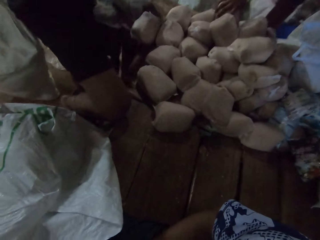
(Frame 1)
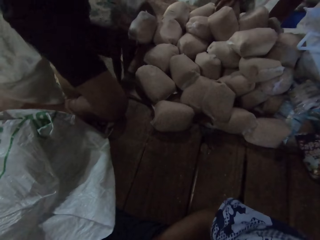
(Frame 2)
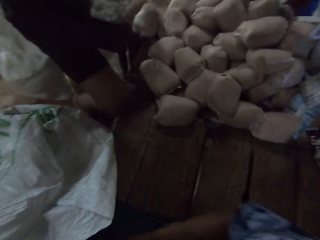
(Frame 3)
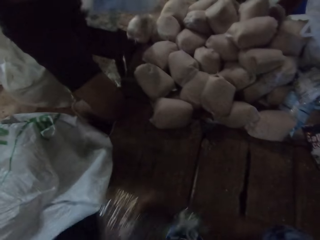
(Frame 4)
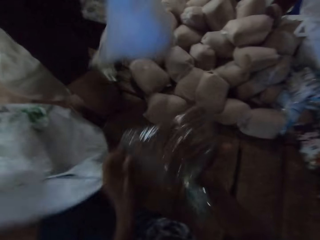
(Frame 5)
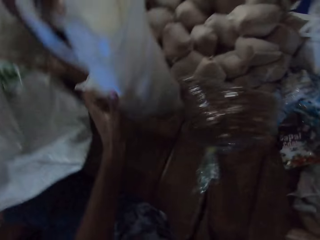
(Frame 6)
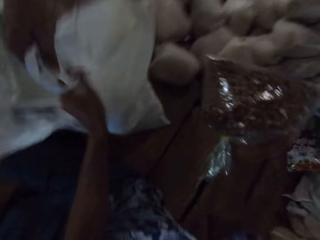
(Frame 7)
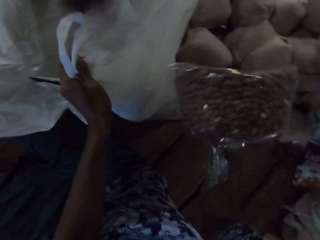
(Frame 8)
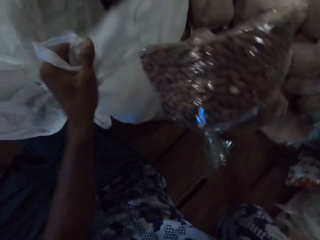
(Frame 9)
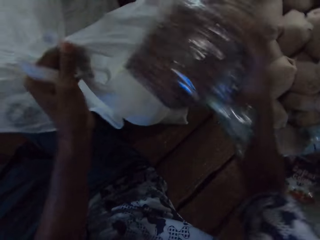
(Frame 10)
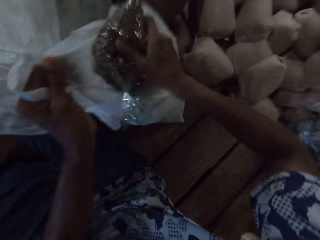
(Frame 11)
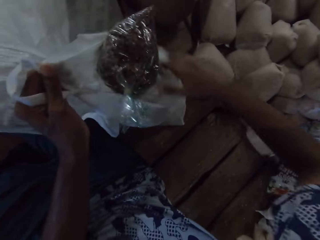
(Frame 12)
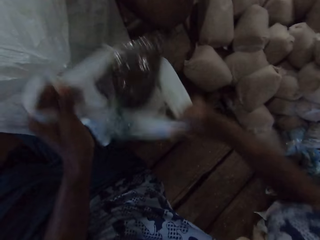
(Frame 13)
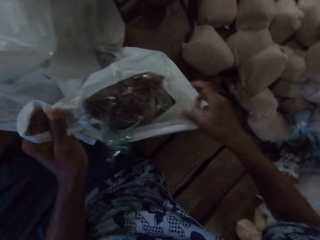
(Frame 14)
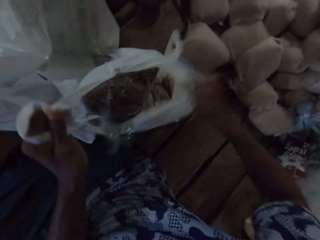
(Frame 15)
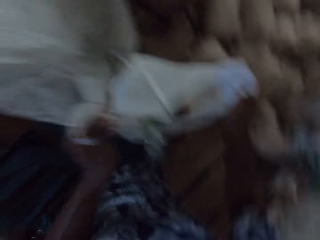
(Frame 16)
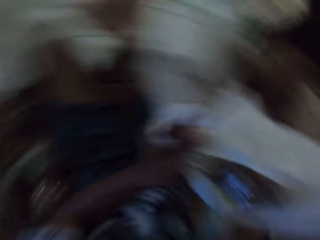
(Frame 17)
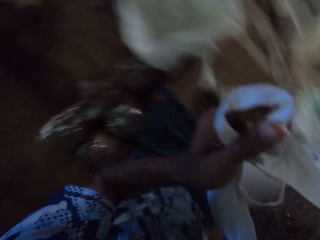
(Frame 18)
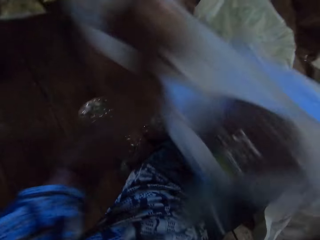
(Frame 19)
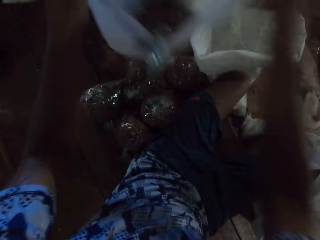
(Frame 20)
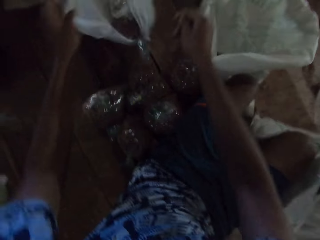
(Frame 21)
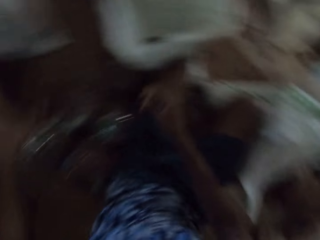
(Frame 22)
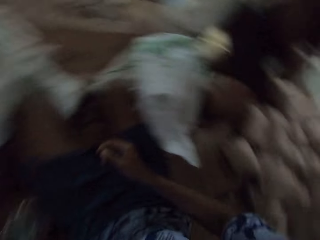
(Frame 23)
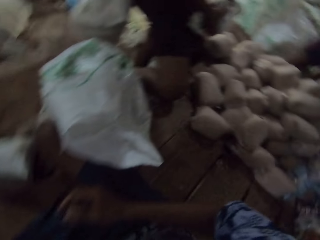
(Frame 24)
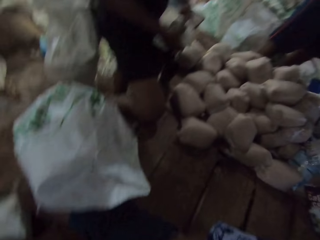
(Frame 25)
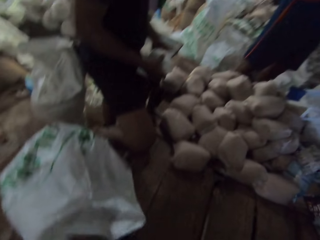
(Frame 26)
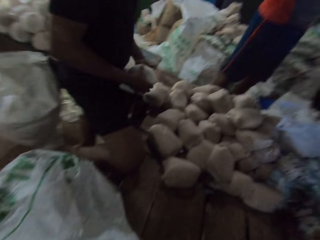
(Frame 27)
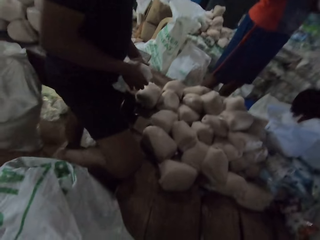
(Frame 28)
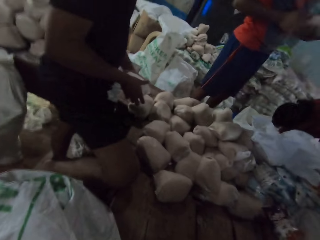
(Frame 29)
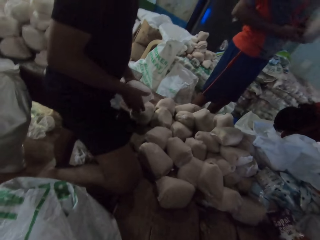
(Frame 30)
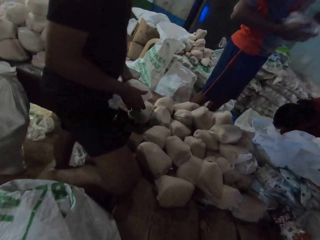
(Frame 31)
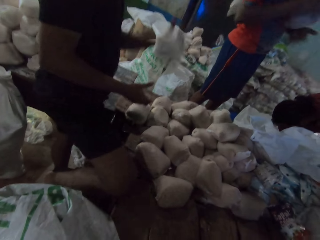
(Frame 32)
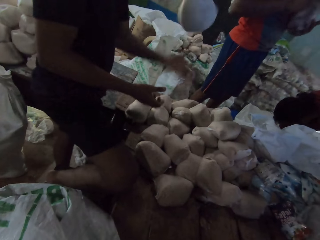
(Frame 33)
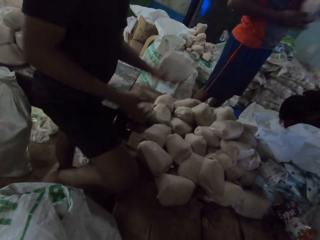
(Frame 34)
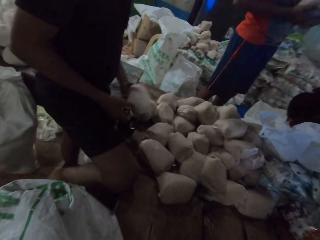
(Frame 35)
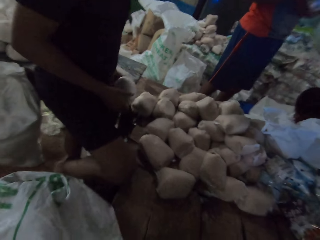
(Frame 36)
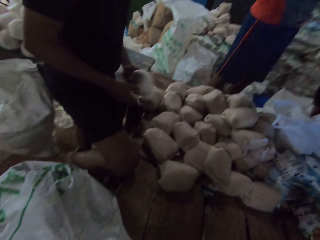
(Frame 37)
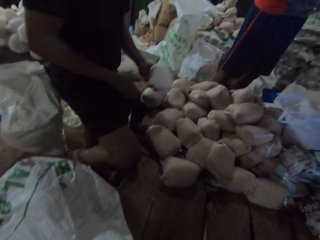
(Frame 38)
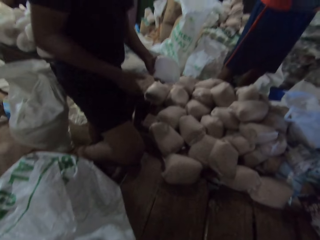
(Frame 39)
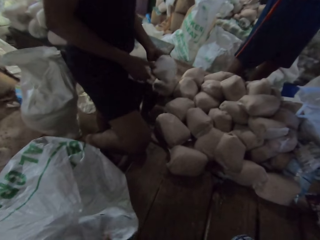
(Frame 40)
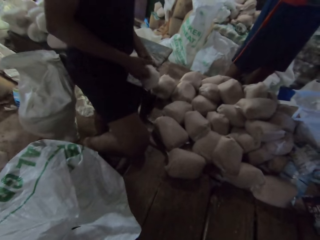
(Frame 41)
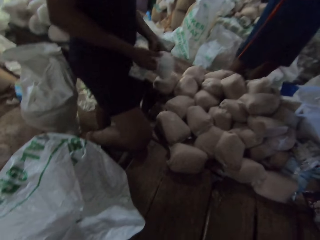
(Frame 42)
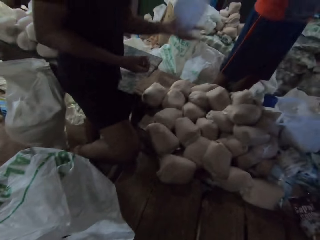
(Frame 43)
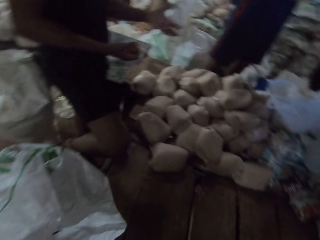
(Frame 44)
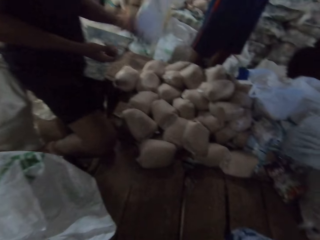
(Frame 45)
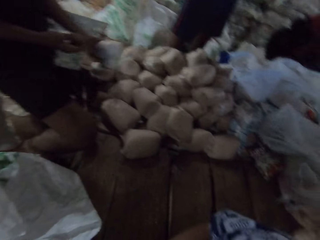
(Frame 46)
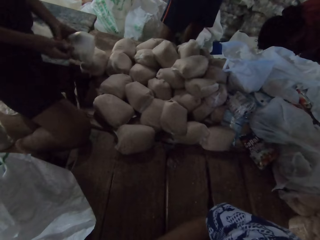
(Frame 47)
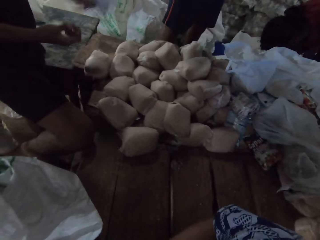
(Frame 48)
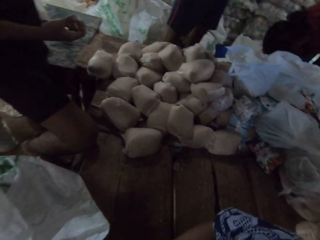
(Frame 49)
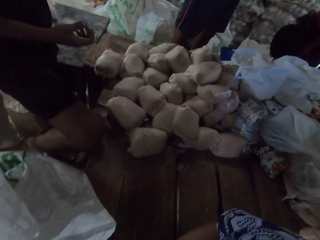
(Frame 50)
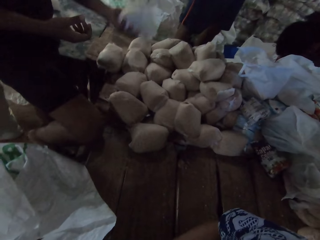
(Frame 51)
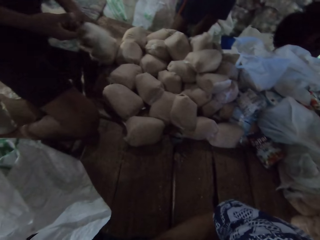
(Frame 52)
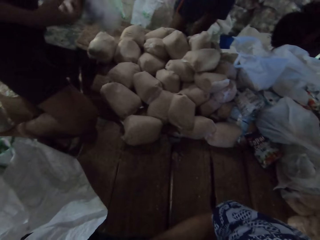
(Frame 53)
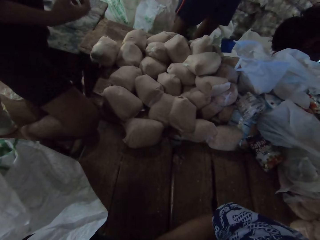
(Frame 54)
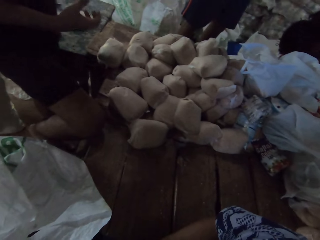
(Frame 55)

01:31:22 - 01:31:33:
A man passes the plastic bag to the camera wearer with his hands. The camera wearer carries a packet of something from the floor. He drops the pack of peas in the plastic bag with his right hand. He picks the plastic bag from the floor with his hands. He moves the carrier bag on the floor. He passes the plastic bag to another man with his hands. He drops the carrier bag on the floor. Another man fiddles with a flour pack with his hands. The first man carries a packet of something in hand. The first man fiddles with a flour pack with his hands. The first man tosses the packet in hand. Another man stands beside the first man.

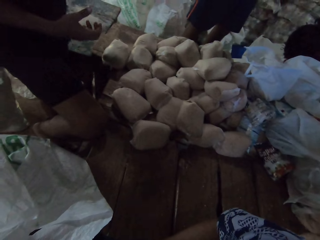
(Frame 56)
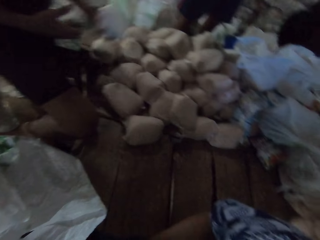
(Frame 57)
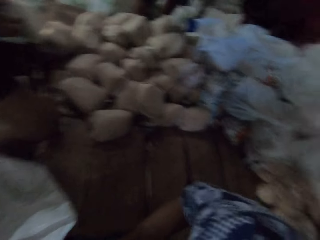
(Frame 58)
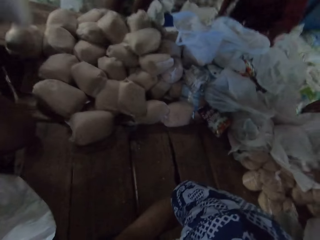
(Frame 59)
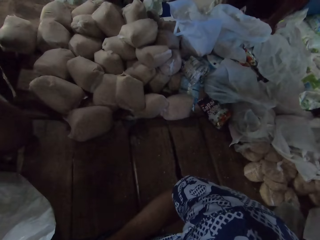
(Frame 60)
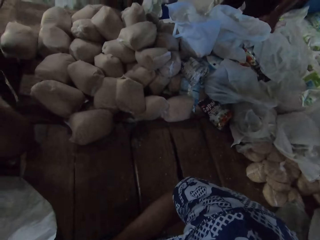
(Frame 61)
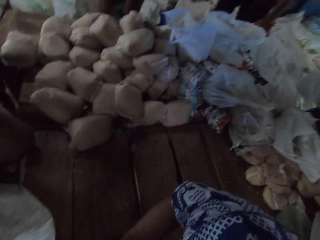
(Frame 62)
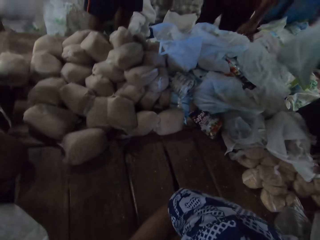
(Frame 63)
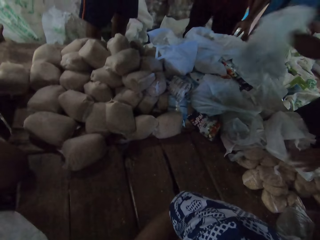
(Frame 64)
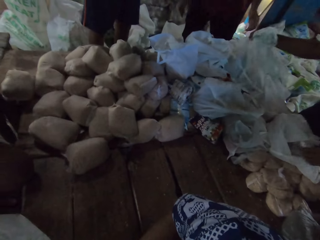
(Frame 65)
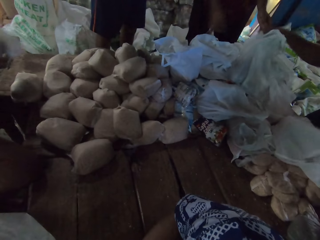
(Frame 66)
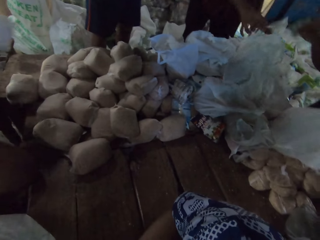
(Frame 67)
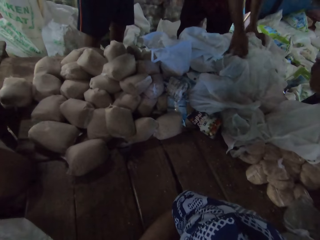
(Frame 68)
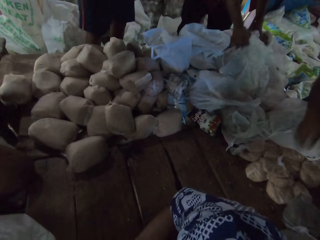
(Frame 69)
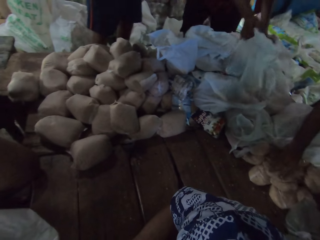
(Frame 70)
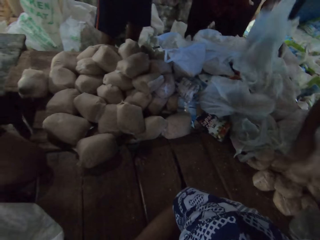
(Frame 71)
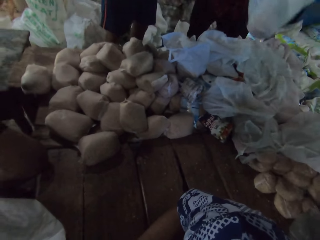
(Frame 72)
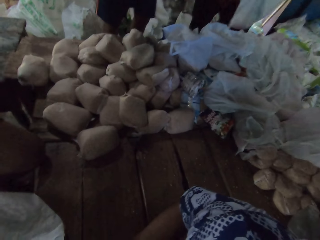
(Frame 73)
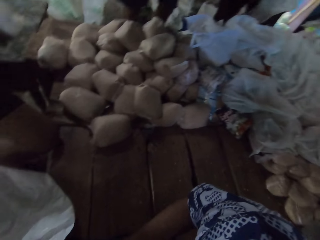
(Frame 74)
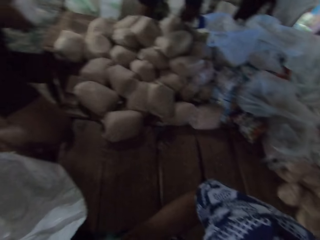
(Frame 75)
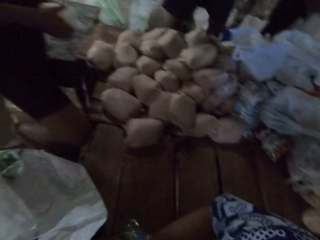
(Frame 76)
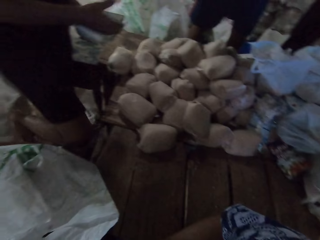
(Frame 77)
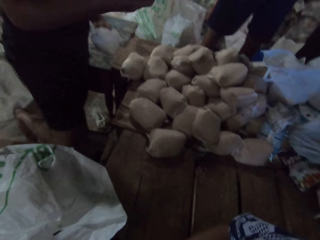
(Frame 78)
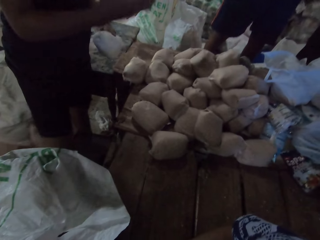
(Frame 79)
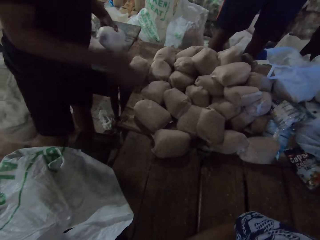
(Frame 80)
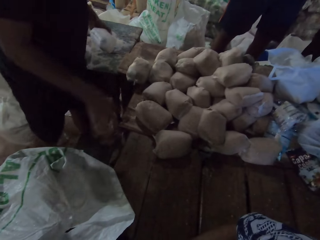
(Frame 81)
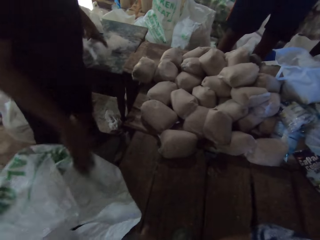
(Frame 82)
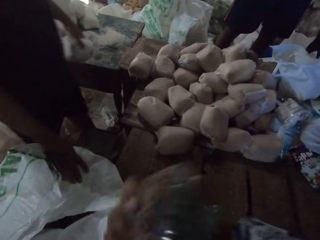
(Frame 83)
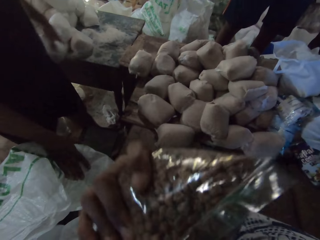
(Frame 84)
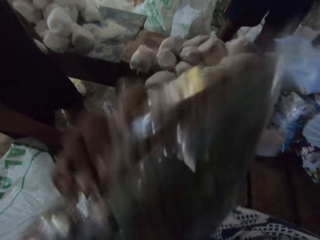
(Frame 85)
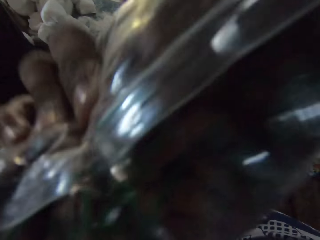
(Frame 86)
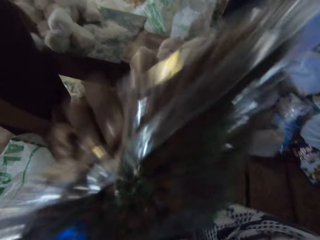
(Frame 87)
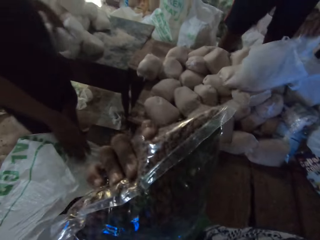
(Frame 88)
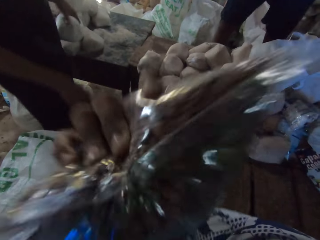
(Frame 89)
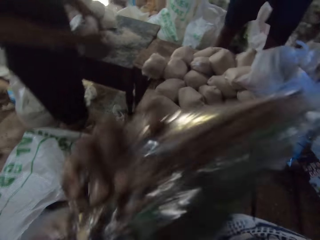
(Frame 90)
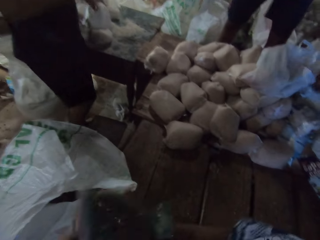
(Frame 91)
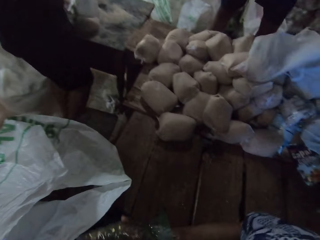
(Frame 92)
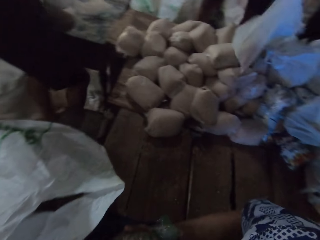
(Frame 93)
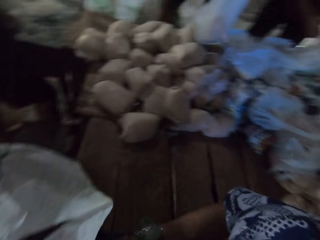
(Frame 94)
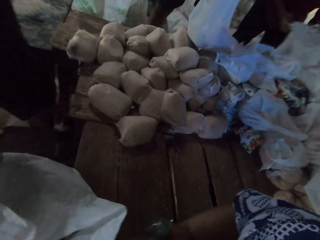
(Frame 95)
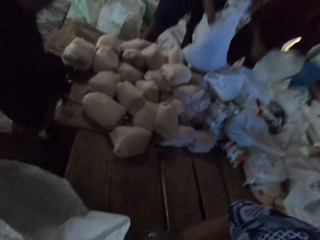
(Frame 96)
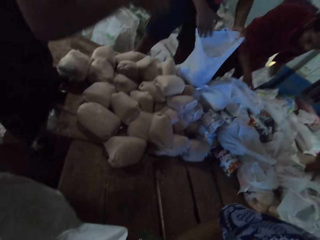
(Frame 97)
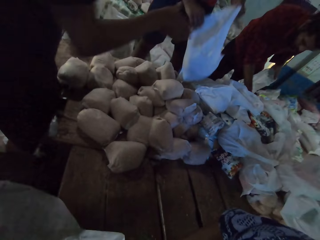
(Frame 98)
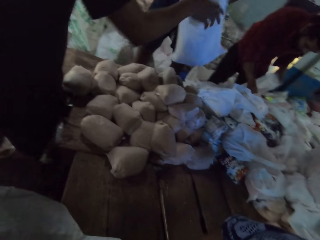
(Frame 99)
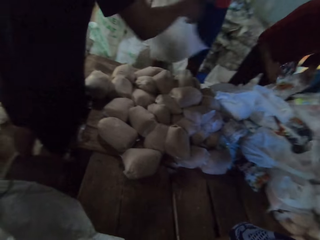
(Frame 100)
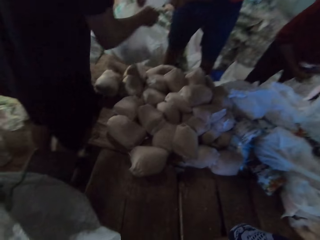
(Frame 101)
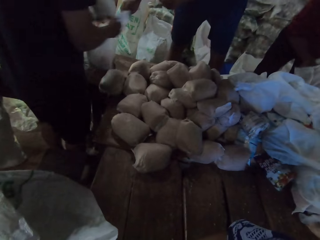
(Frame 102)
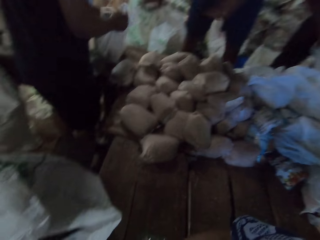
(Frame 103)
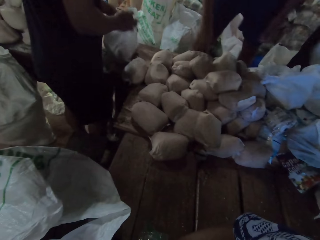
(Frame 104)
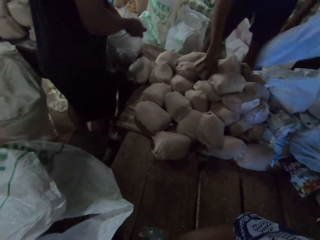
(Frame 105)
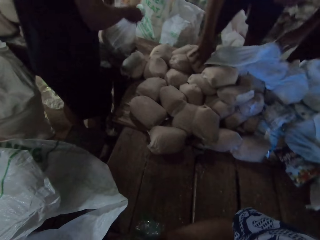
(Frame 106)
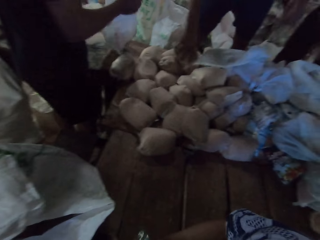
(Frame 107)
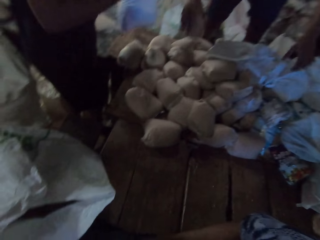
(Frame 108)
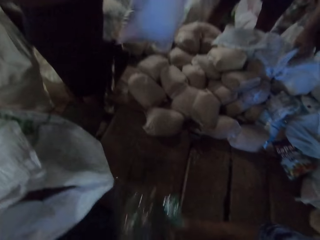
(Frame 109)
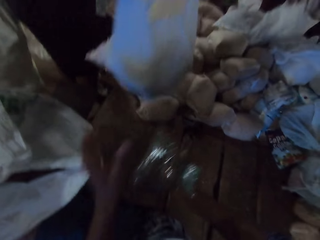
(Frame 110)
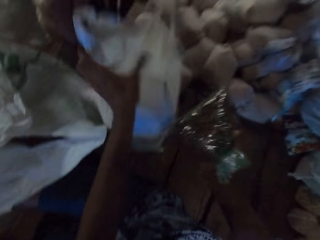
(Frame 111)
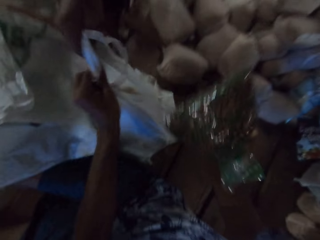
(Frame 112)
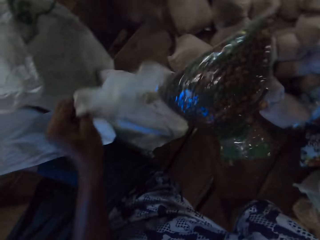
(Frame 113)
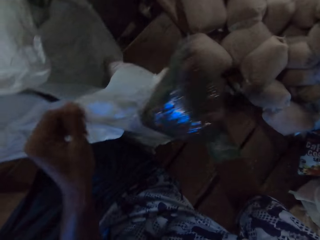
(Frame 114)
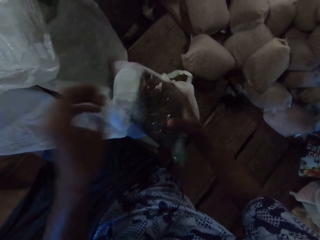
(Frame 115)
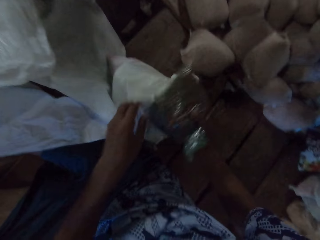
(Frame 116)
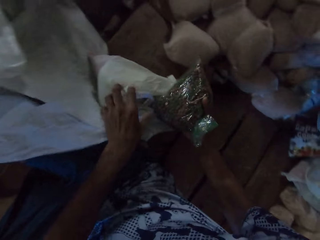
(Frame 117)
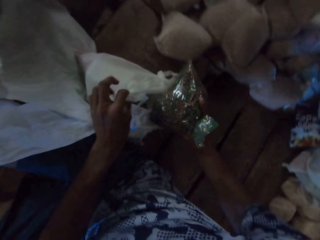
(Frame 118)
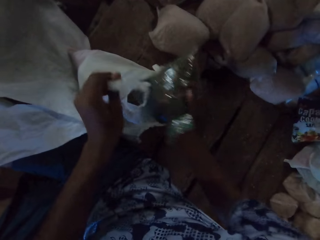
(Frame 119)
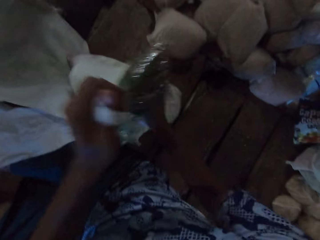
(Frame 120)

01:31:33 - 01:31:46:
A man passes a plastic bag to another man with his right hand. The other man picks the plastic bag on a pile of bags with his right hand. The camera wearer lifts the packet of something in hand. The other man picks a pack of cereal on the pile of bags with his right hand. Another man passes a plastic bag to another man with his hands. The last man passes the plastic bag to the camera wearer with his hands. The camera wearer opens the plastic bag with his left hand.
